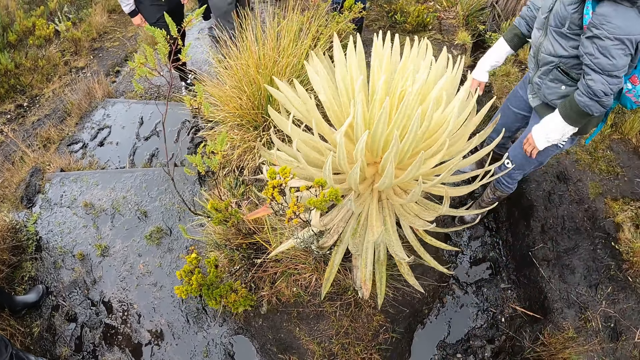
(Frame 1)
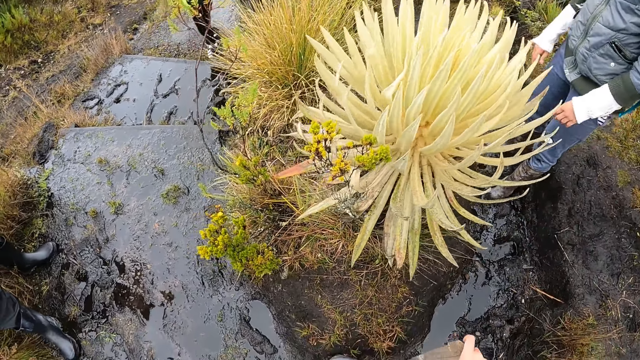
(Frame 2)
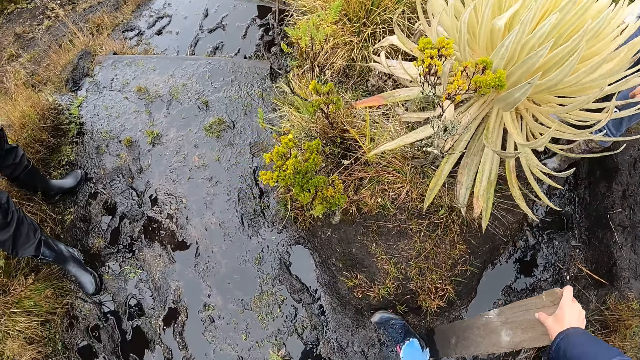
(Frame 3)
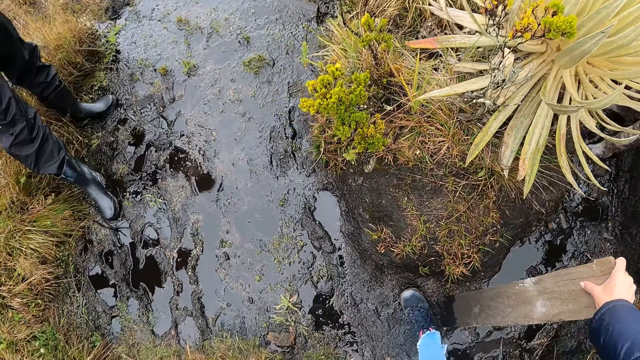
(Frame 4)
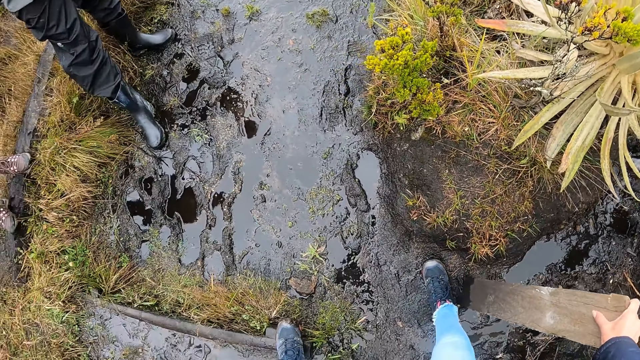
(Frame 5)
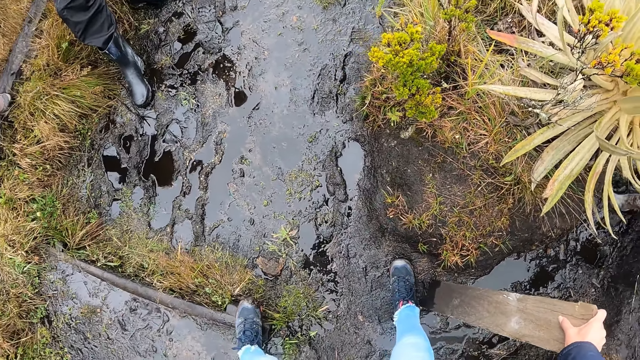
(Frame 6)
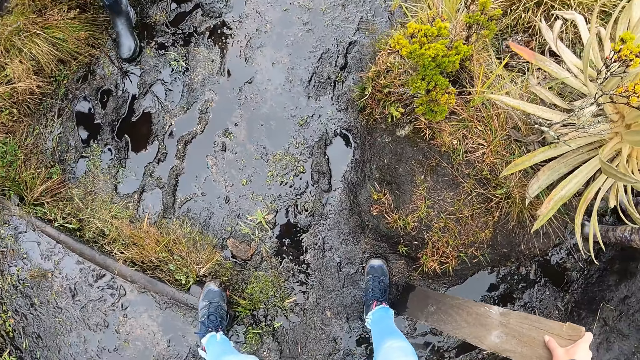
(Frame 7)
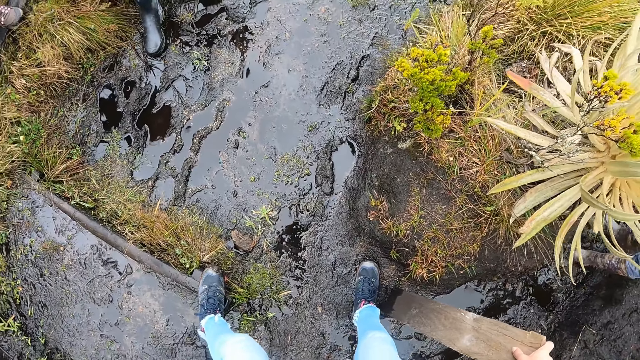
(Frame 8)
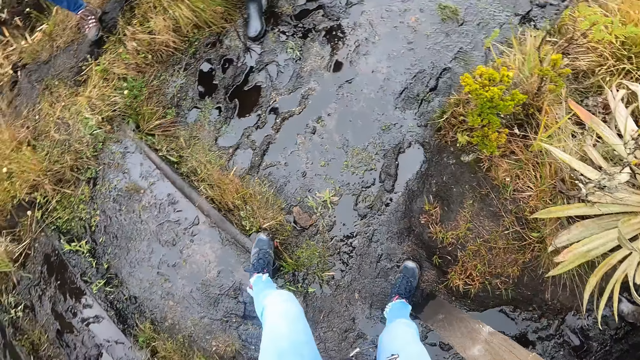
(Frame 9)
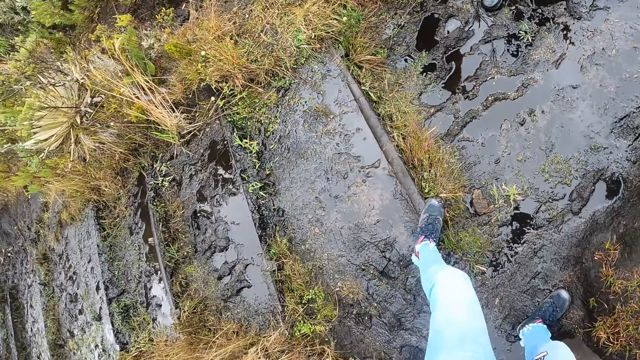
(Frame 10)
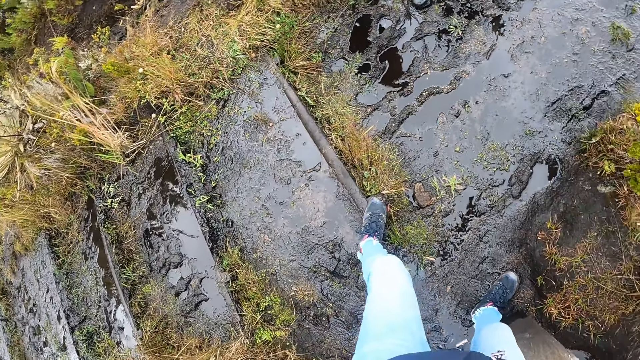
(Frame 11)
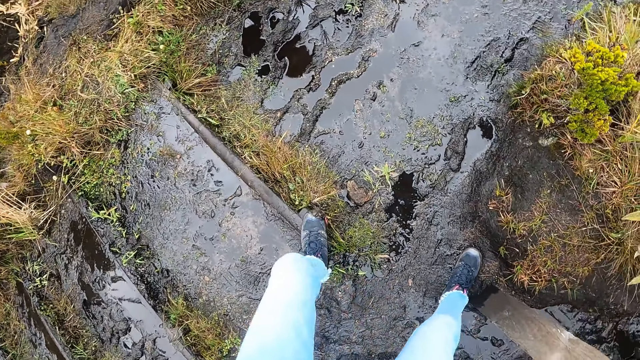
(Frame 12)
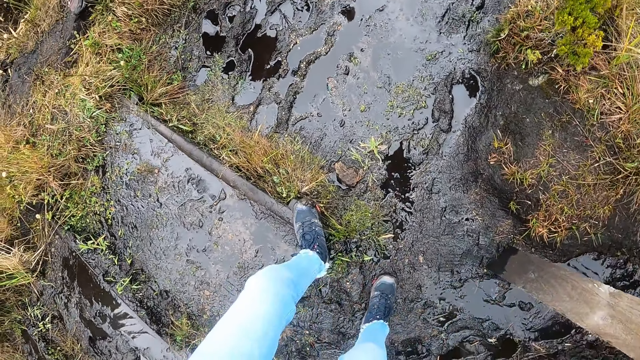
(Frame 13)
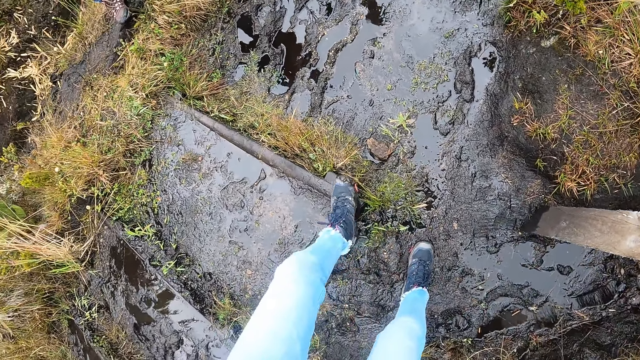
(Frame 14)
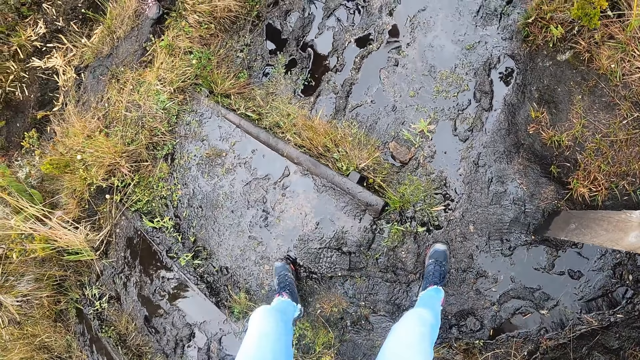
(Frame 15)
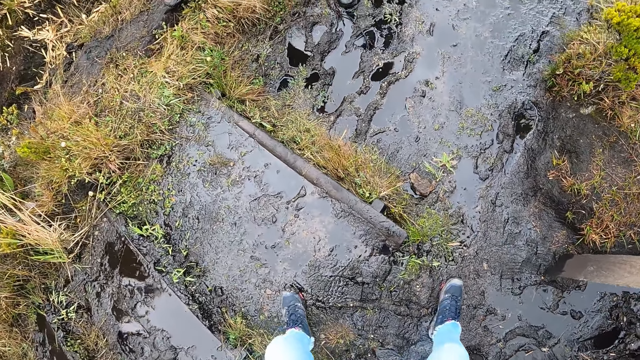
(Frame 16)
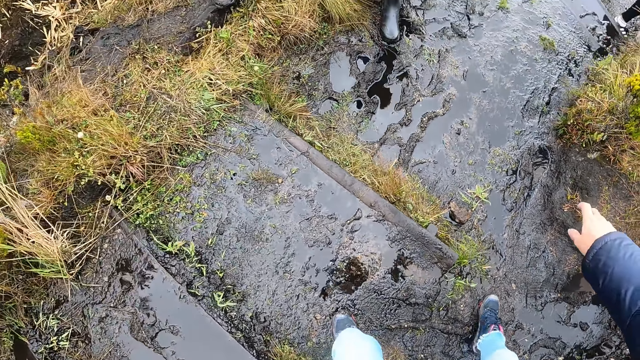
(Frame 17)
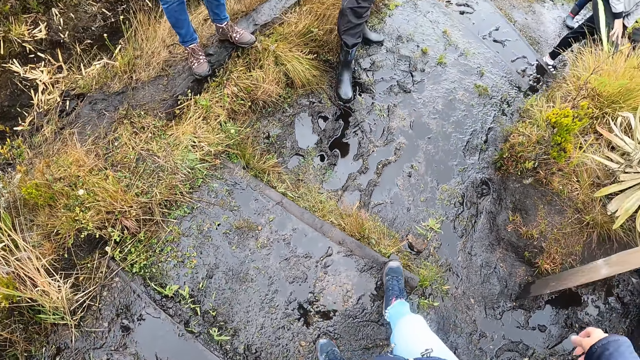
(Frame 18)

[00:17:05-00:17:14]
A woman stands up. The camera wearer touches wood with her right hand. Another woman looks around and stands on a rock. The camera wearer moves around. The other woman looks around.

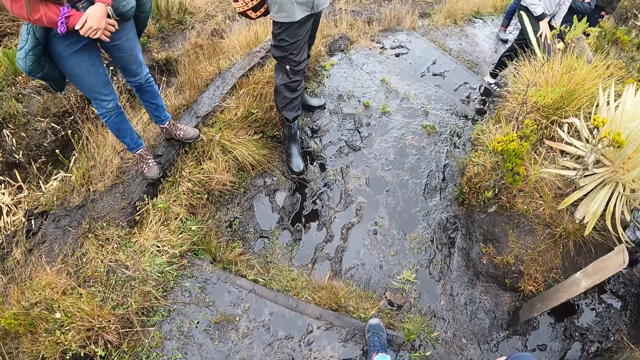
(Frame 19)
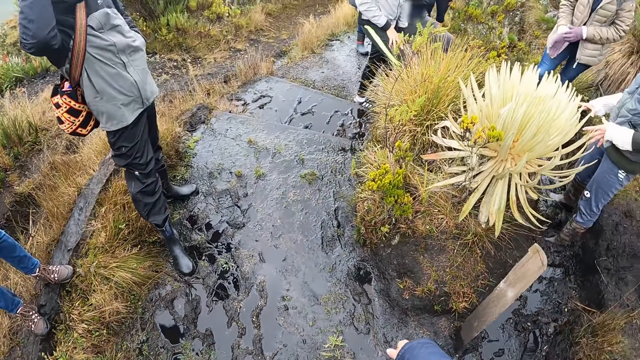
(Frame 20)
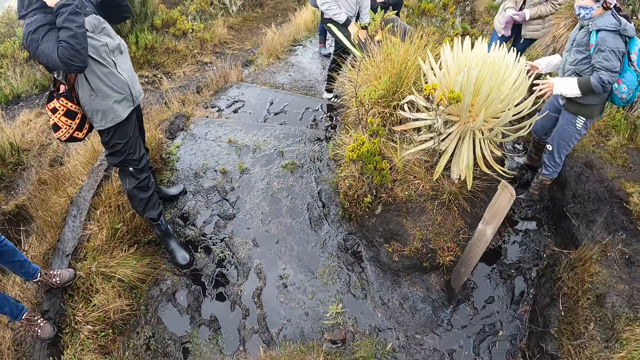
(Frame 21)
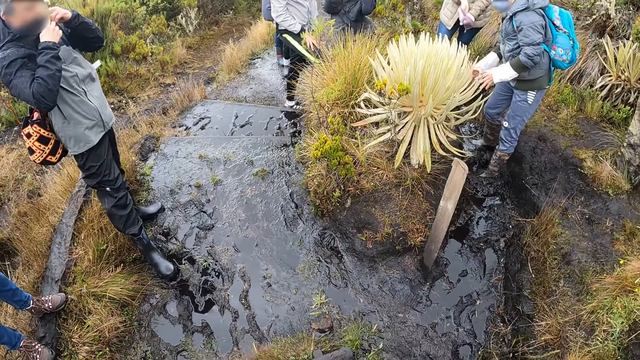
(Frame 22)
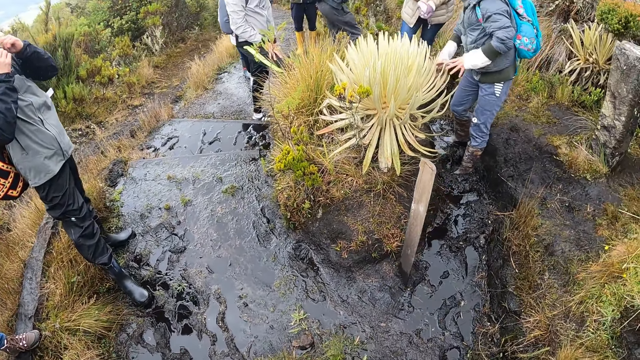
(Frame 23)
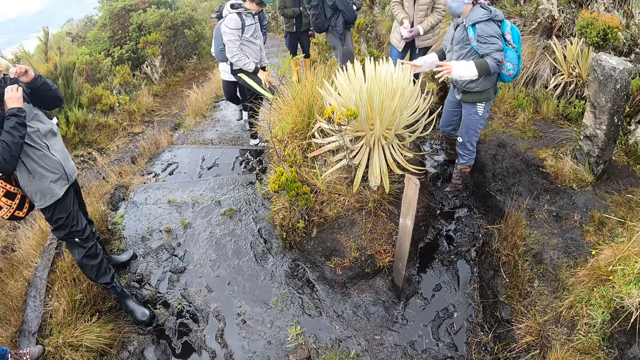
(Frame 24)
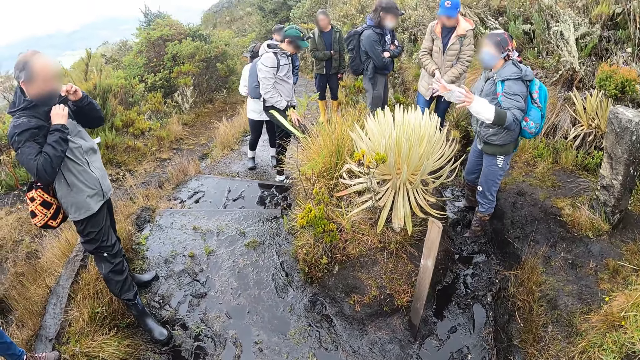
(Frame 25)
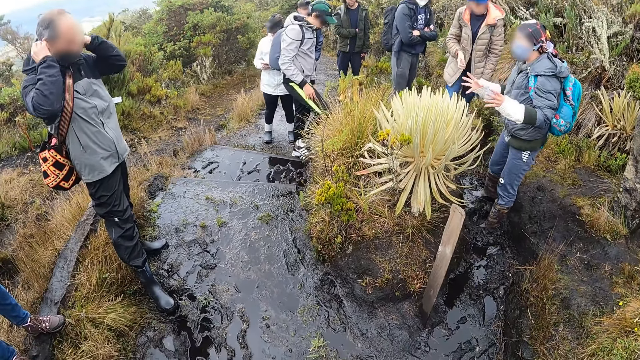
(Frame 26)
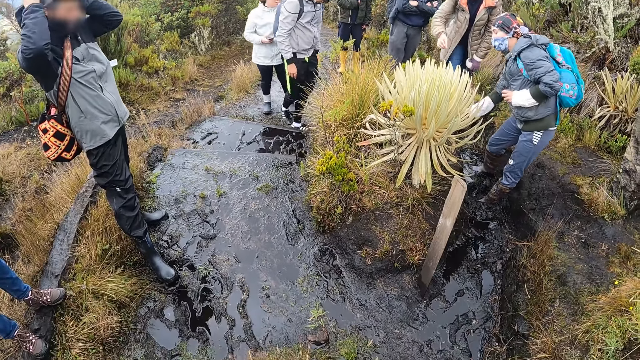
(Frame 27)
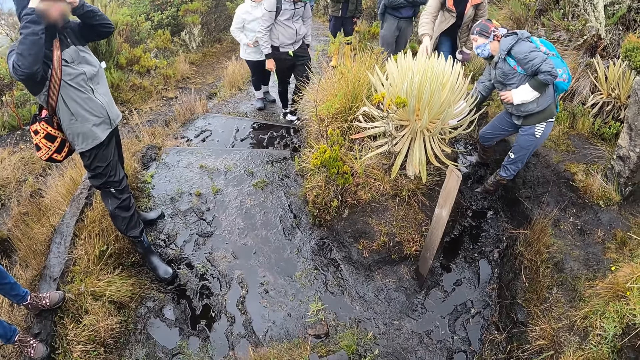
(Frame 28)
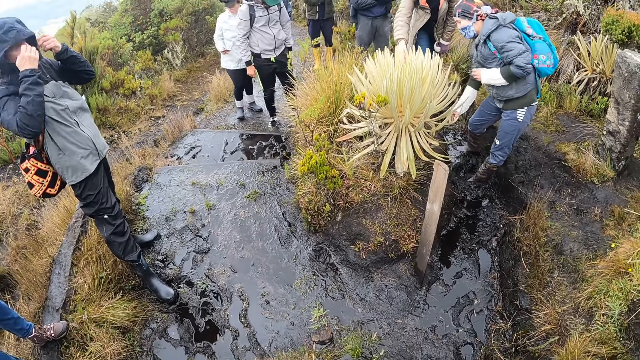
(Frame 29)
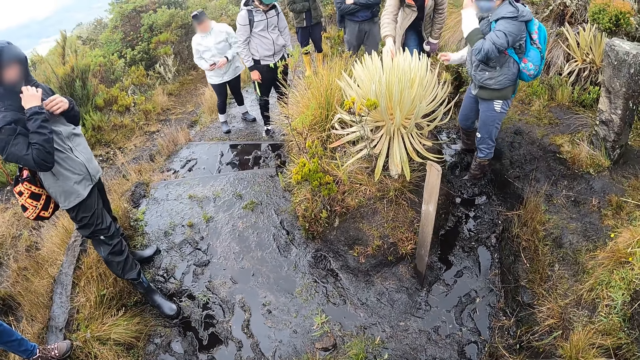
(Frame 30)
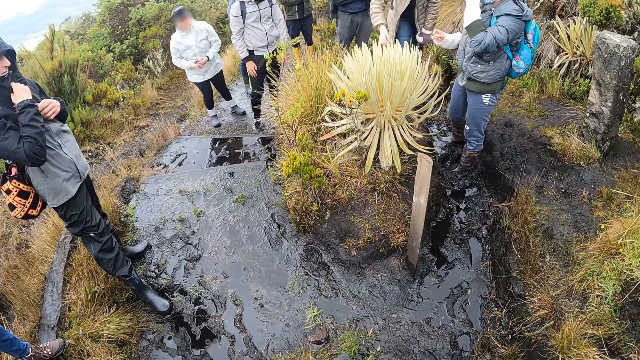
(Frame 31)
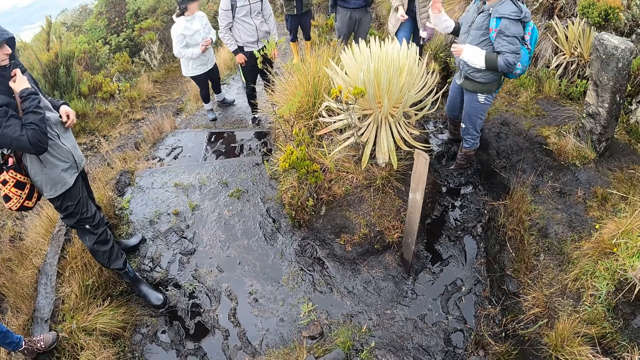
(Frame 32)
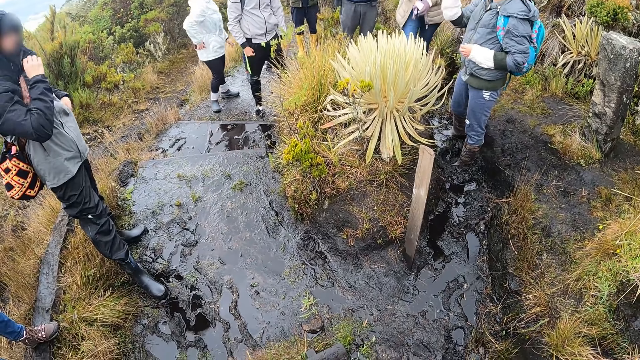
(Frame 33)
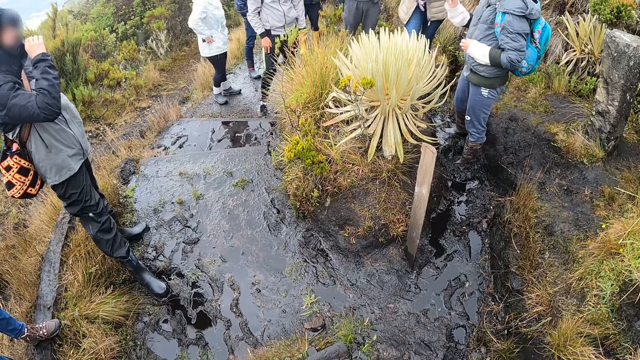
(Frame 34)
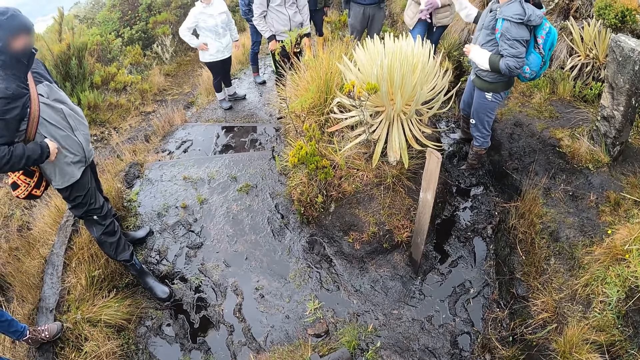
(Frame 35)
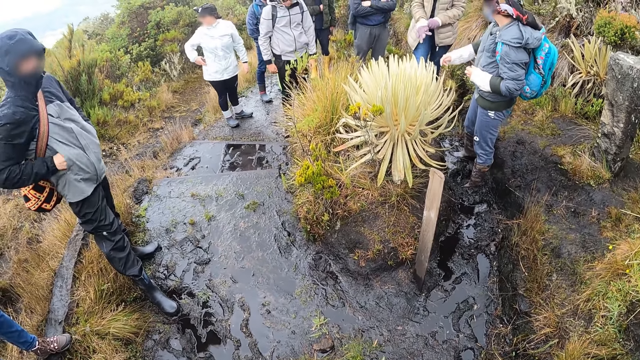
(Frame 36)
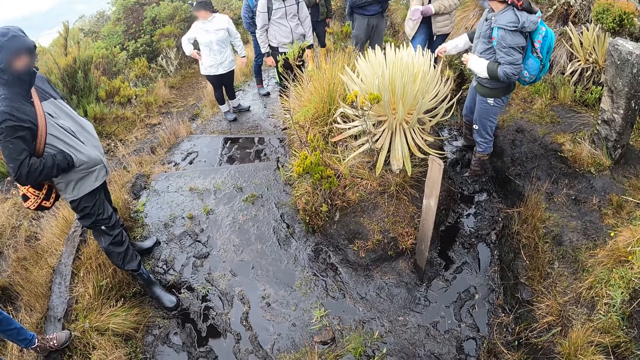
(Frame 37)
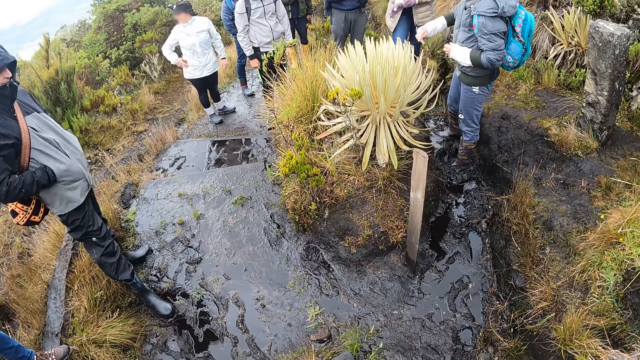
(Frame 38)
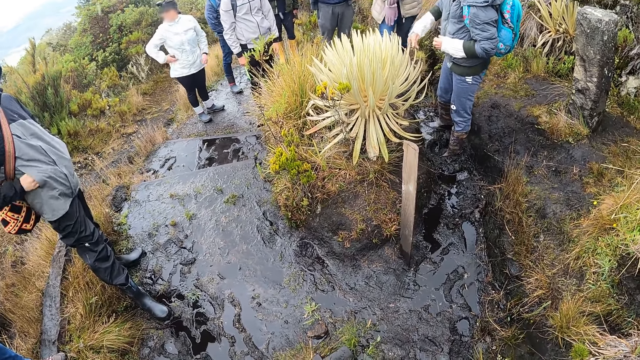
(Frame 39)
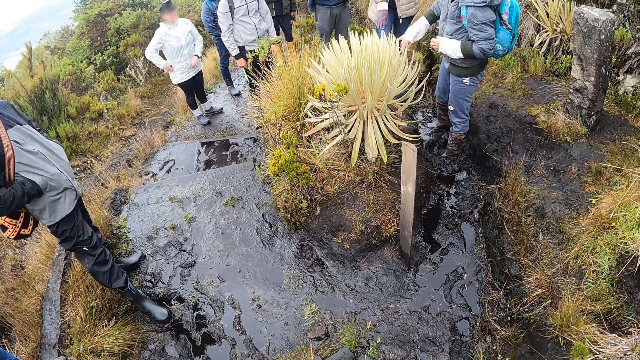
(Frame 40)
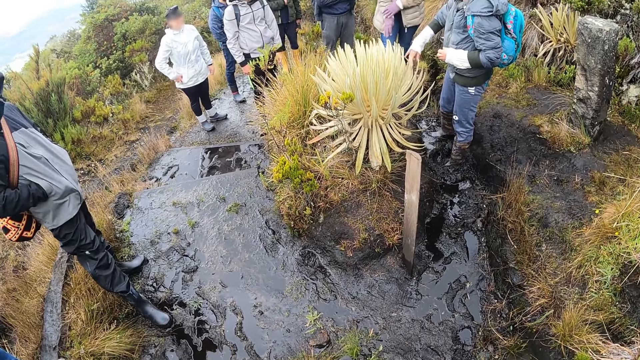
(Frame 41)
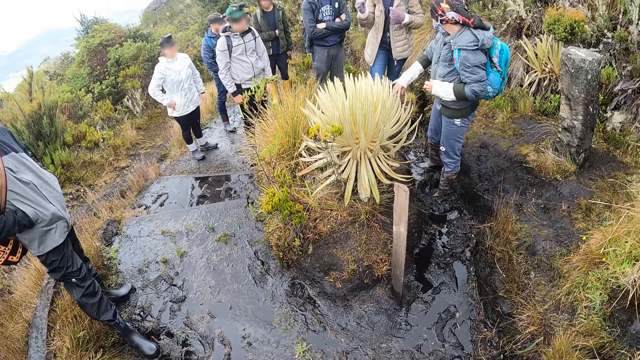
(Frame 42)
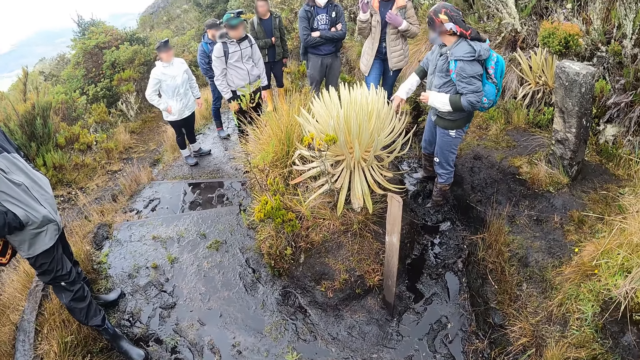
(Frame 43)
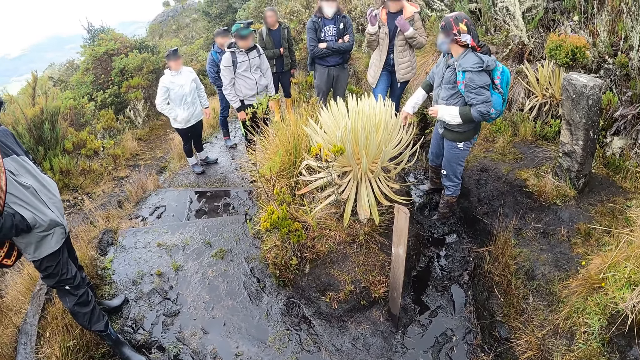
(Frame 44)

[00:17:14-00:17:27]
A woman uses gestures. The camera wearer looks around. The woman touches a plant, touches her face and uses gestures.
